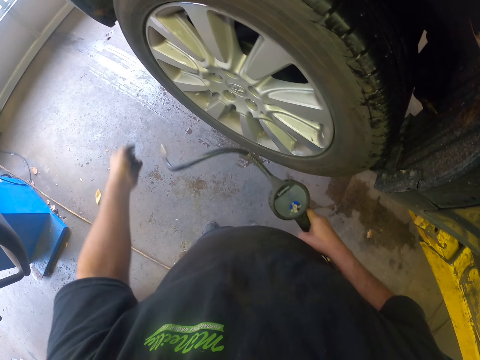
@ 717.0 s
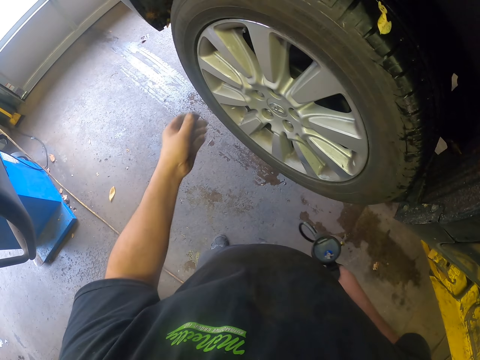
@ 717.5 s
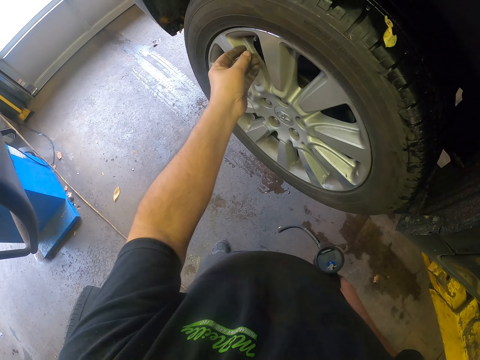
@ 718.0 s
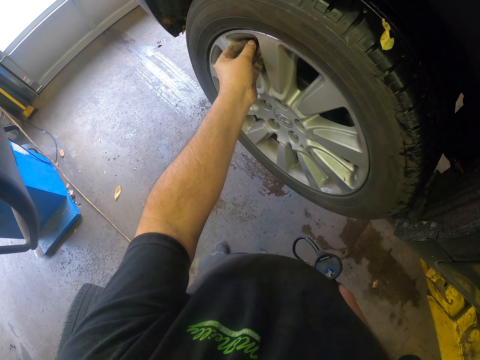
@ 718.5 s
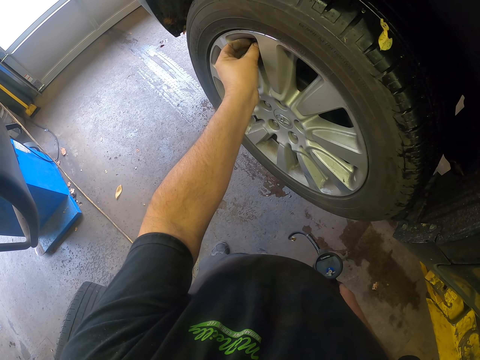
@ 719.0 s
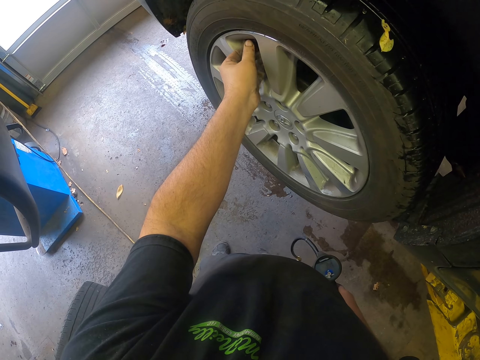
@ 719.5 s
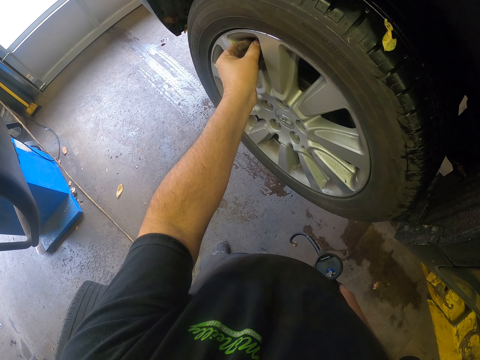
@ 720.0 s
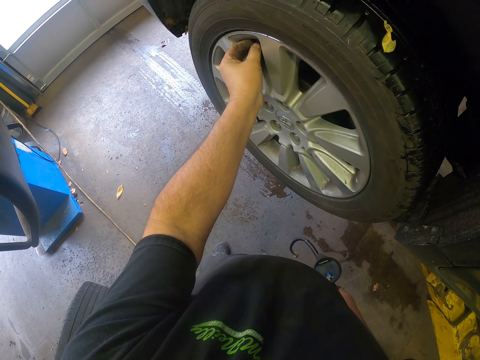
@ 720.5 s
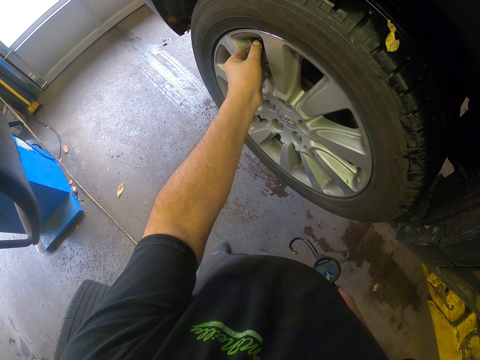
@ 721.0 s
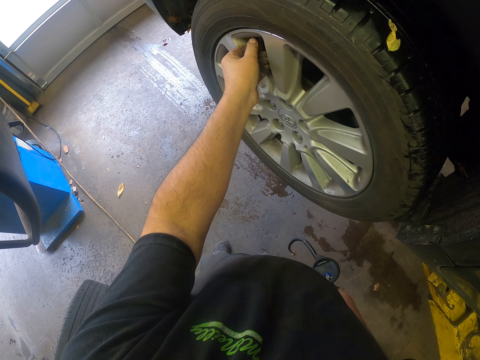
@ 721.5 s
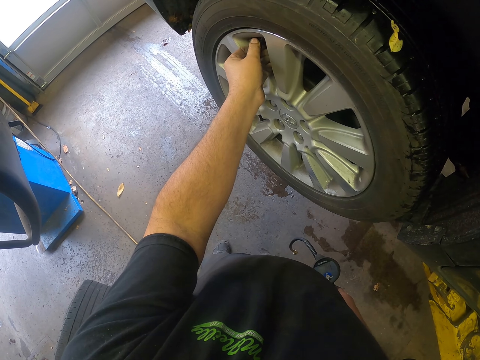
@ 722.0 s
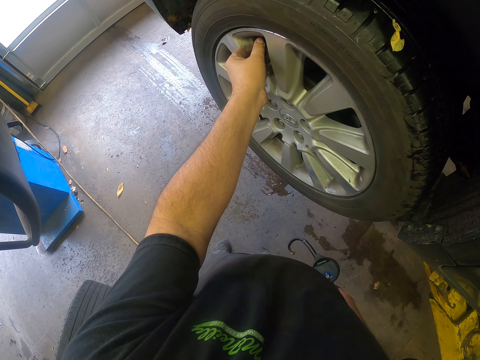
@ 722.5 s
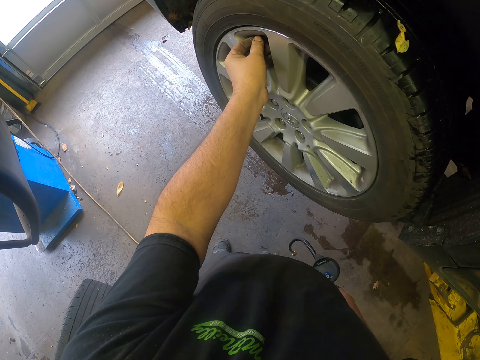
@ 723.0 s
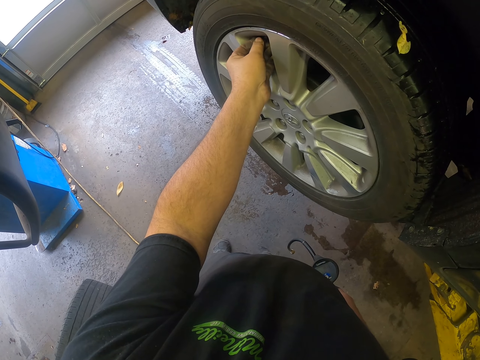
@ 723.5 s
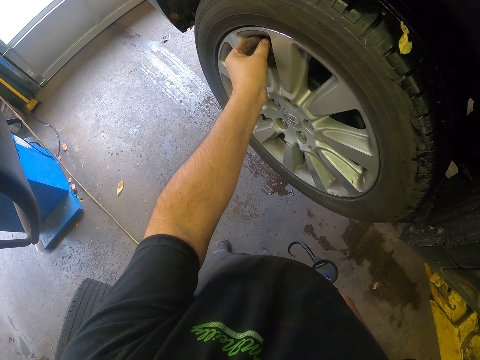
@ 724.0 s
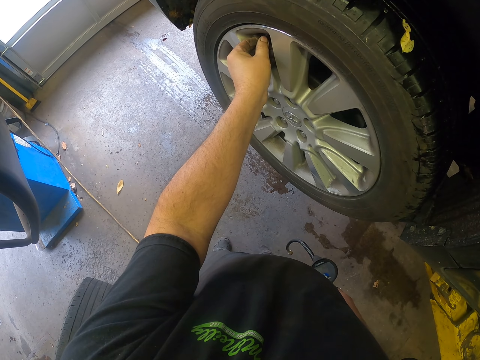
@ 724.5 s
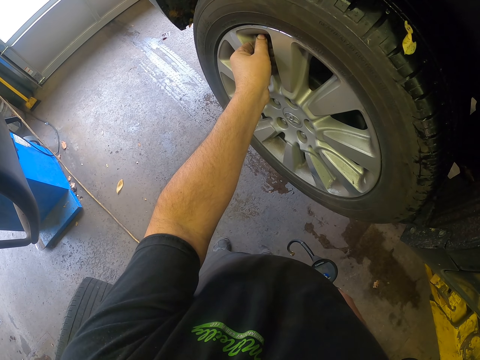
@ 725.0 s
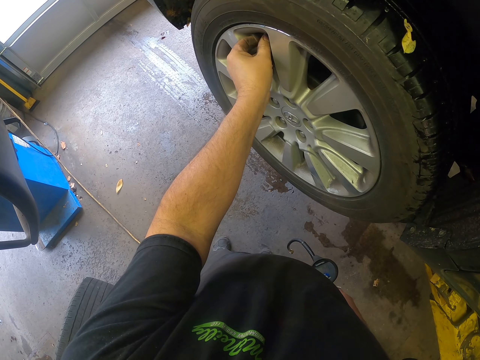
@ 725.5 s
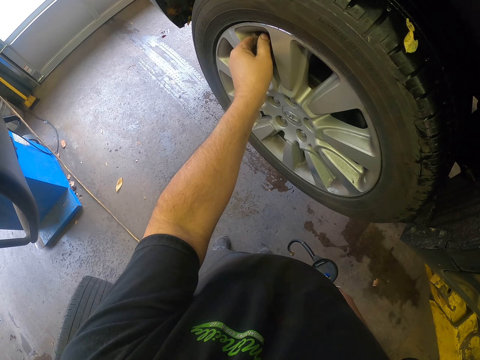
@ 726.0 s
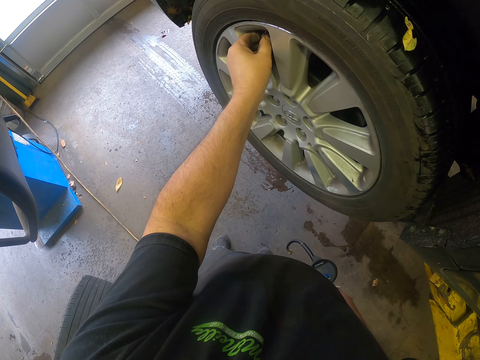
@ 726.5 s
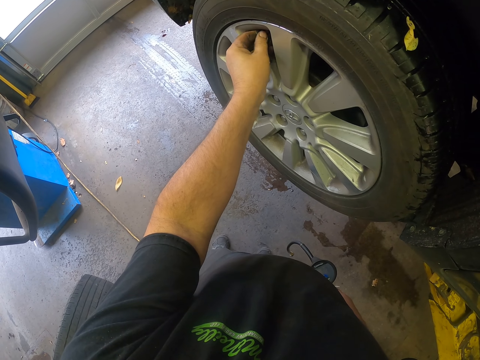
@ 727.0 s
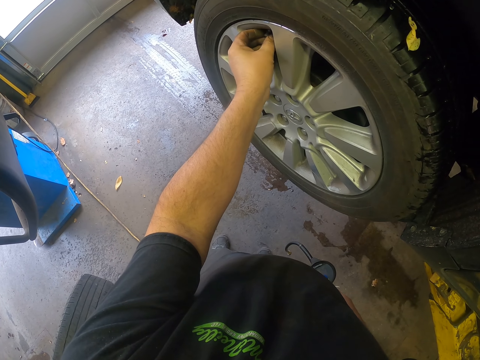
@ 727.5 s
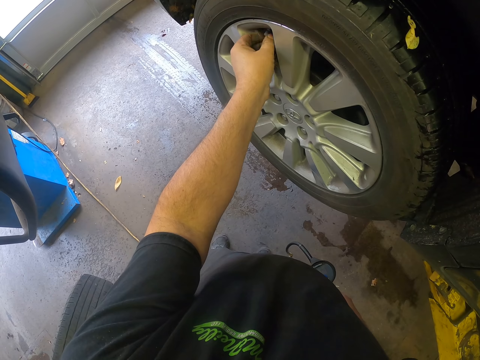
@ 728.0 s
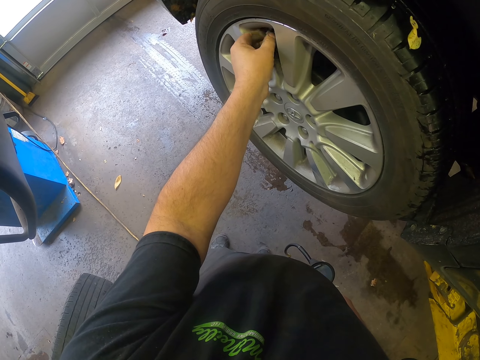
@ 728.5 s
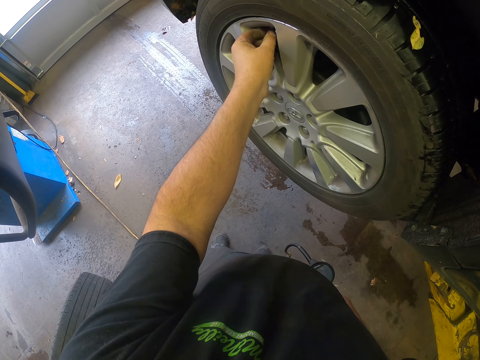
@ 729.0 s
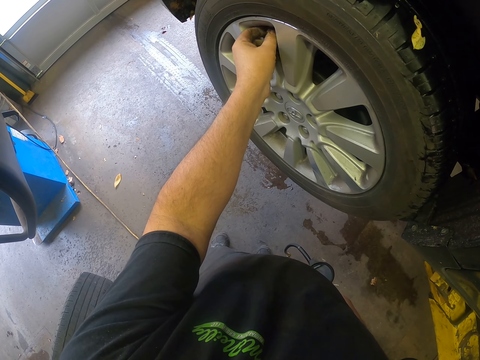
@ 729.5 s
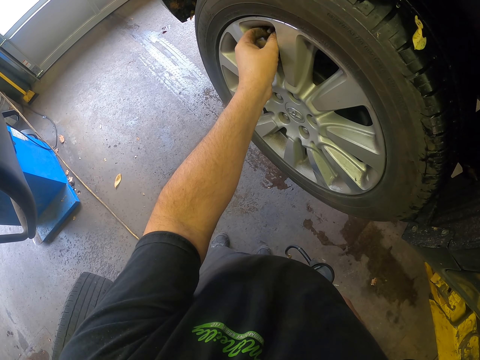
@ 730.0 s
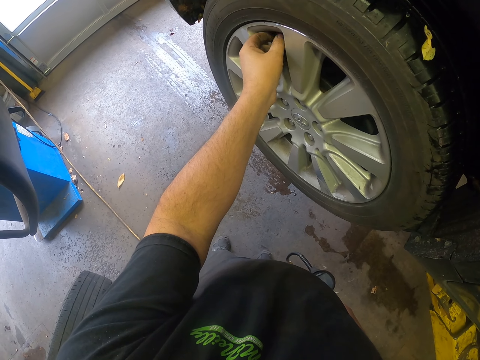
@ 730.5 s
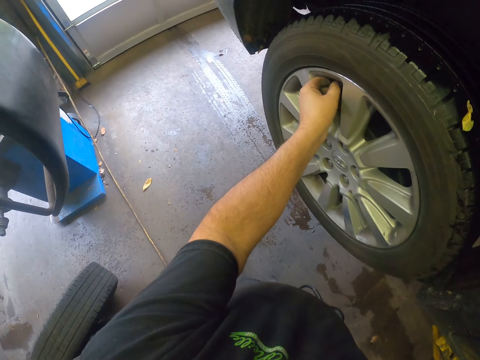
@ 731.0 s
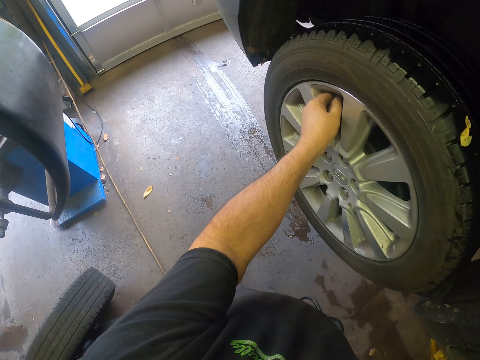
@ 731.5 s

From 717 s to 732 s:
The camera wearer closes the tube valve. They tighten a tube on the knob.

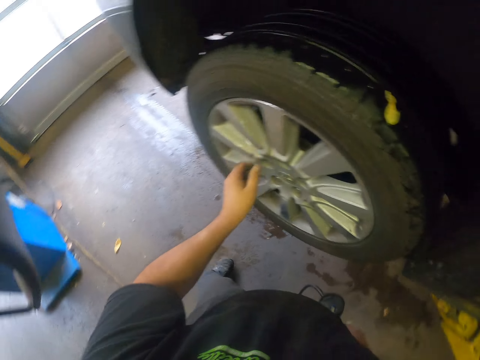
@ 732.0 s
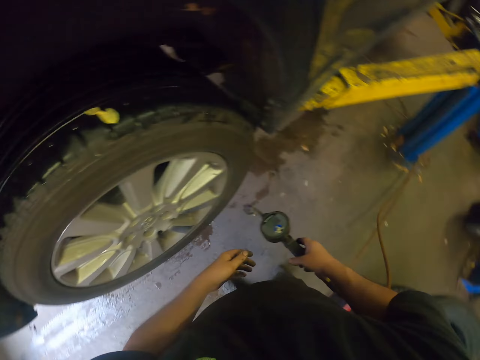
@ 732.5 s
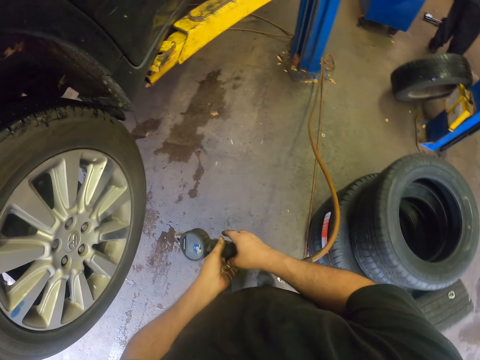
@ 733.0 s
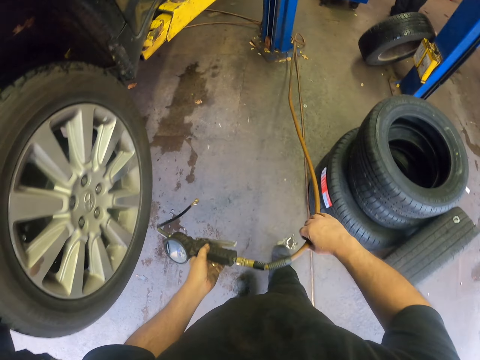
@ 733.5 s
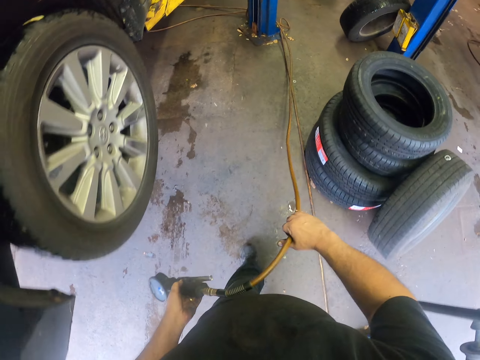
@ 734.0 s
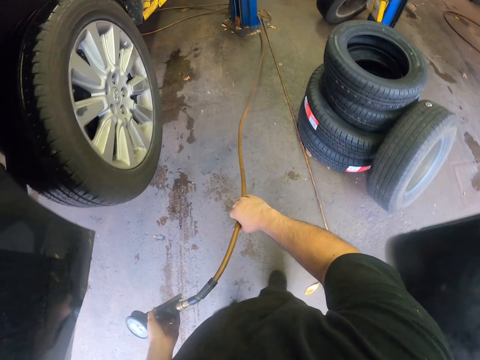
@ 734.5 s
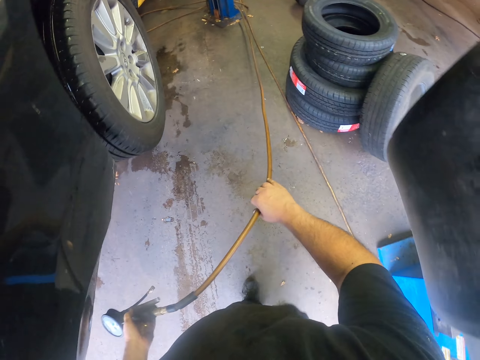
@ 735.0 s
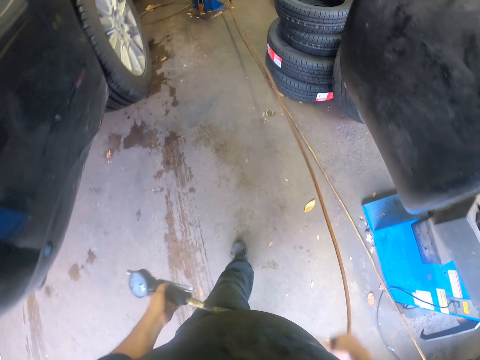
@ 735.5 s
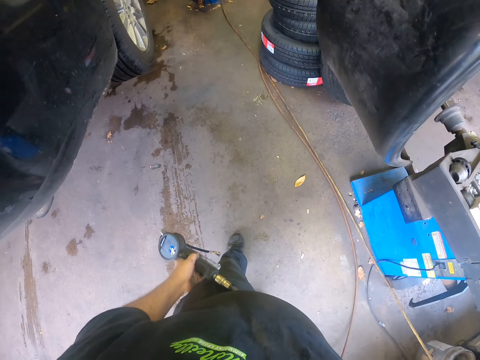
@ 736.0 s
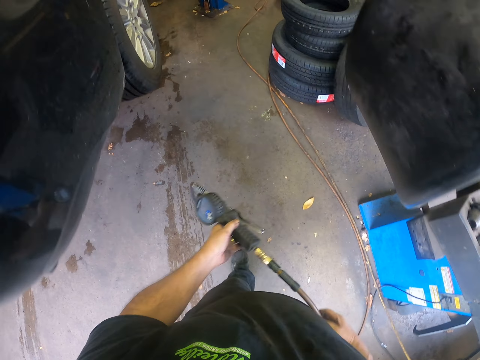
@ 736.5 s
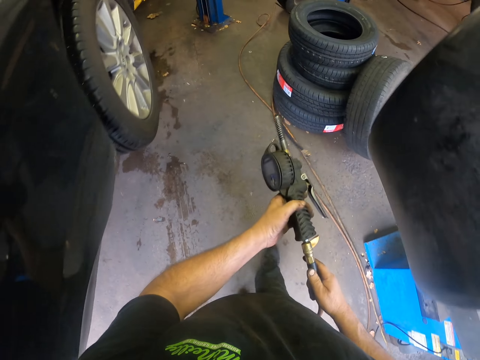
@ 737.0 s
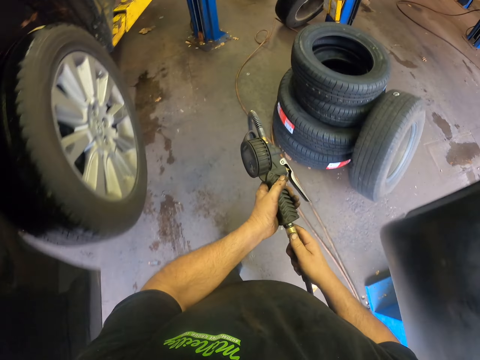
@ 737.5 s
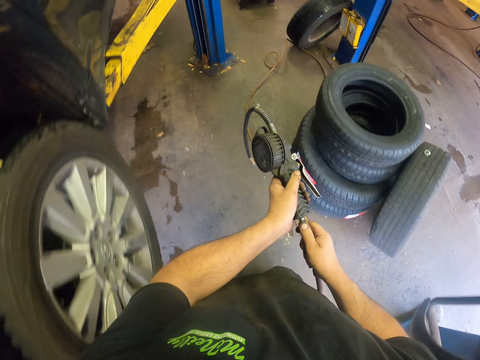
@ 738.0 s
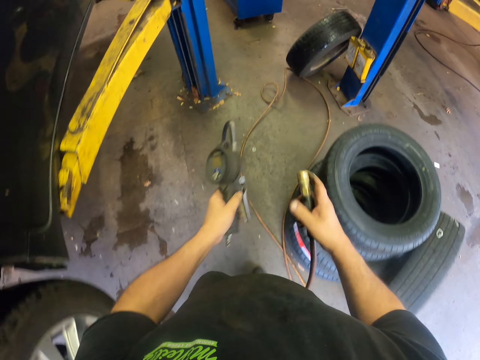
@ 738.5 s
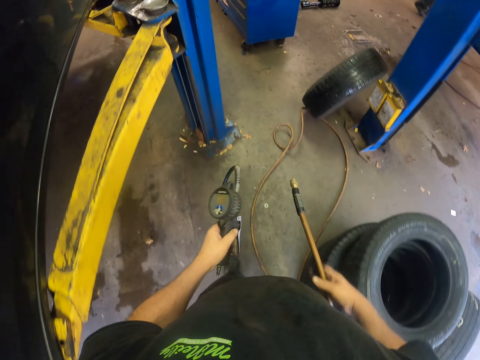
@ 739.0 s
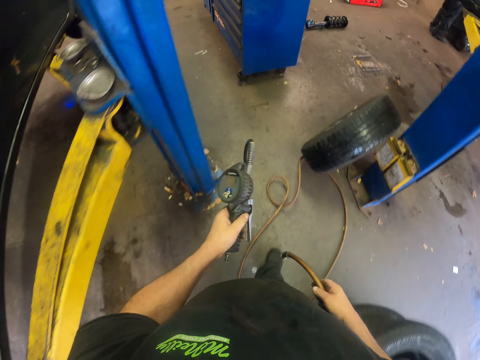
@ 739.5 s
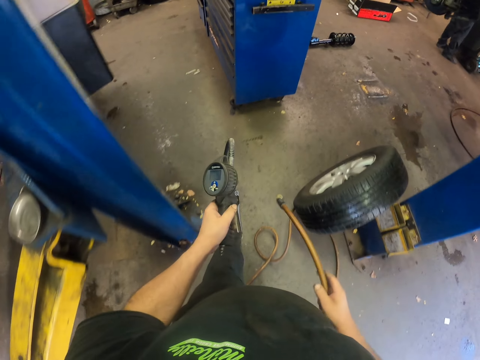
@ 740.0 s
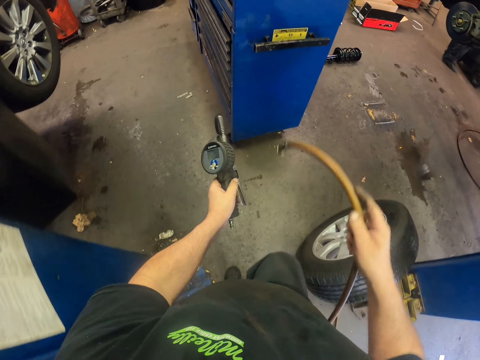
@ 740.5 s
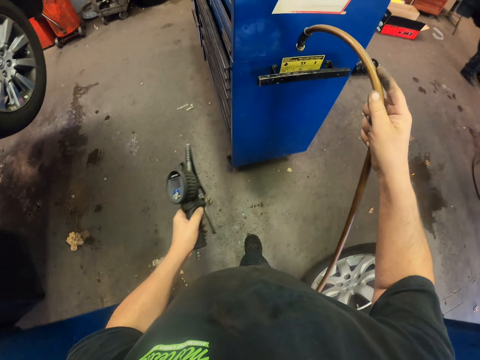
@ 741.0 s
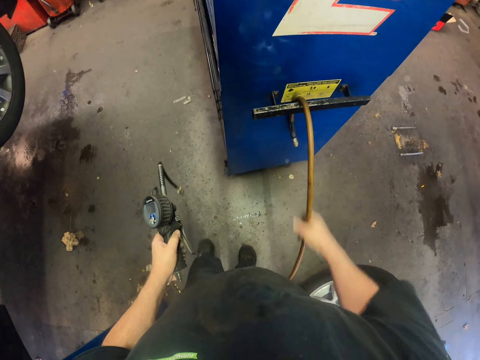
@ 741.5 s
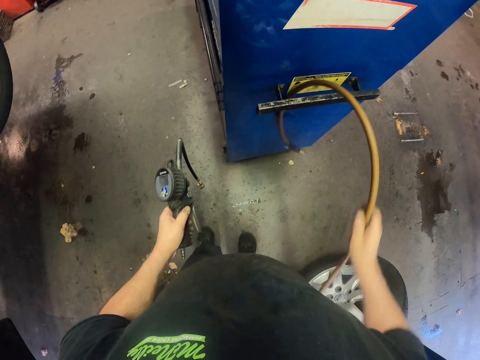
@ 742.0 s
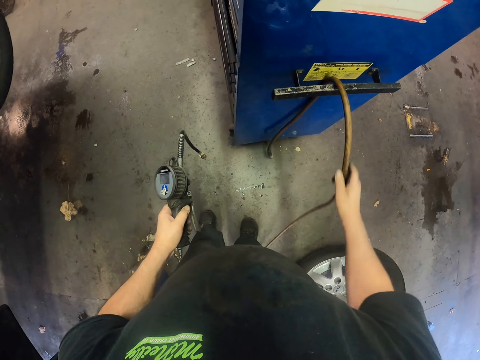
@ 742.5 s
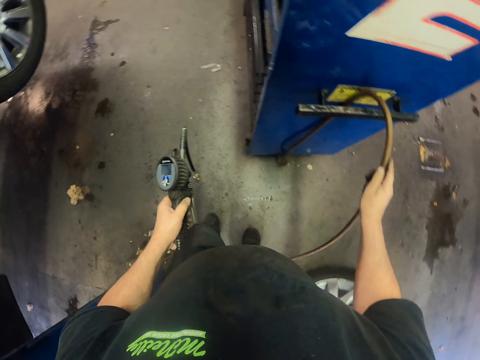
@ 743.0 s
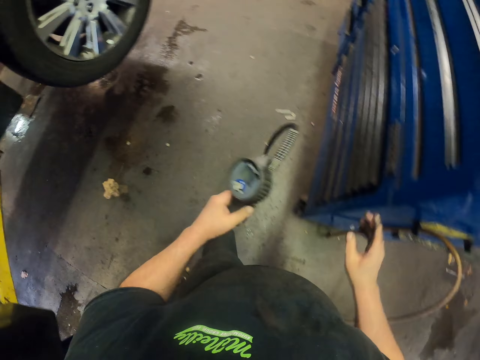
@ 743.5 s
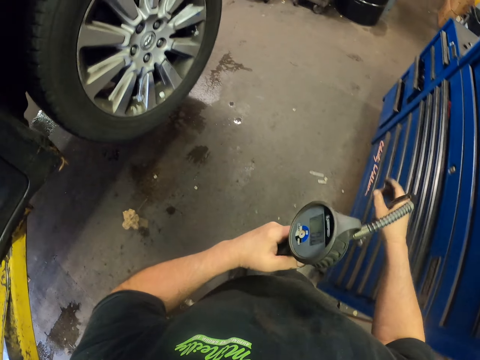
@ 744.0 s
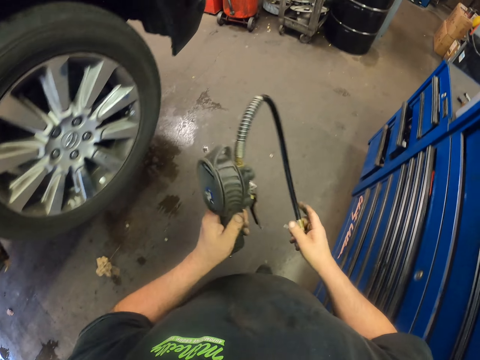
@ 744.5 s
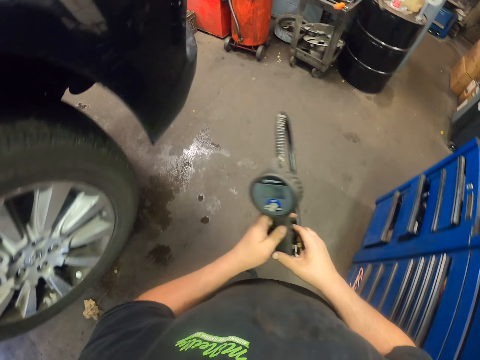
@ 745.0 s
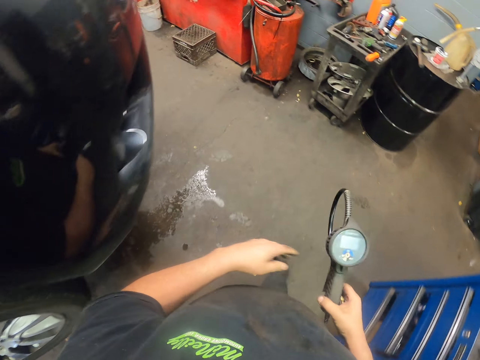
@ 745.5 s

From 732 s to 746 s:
The camera wearer pulls the cable. They open the cable from the tire inflator. They walk in the garage. They remove the cable on the tire inflator. They drop the cable. They hang the cable on the drawer. They hold the cable.
